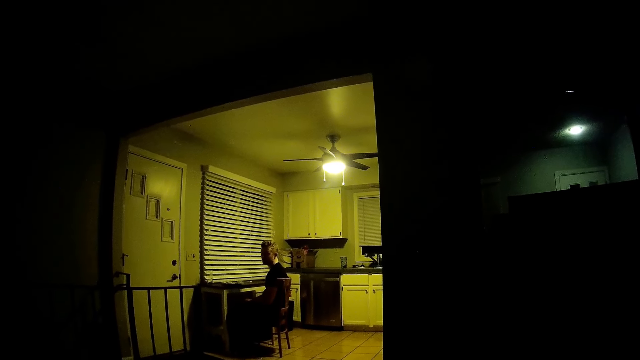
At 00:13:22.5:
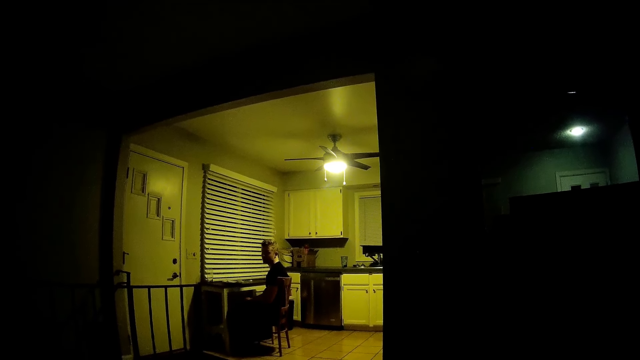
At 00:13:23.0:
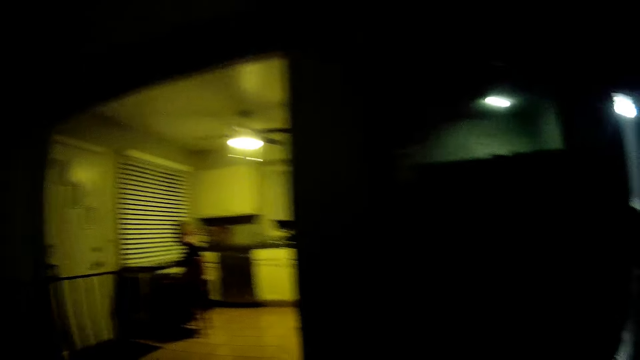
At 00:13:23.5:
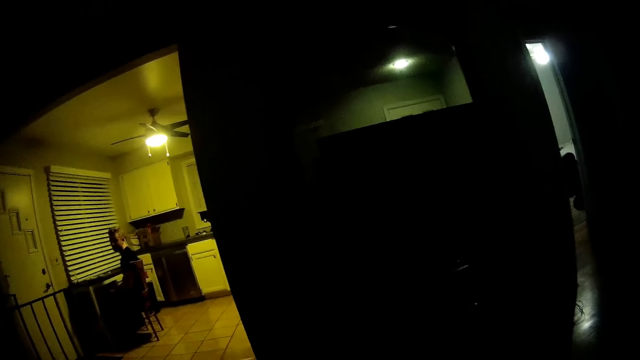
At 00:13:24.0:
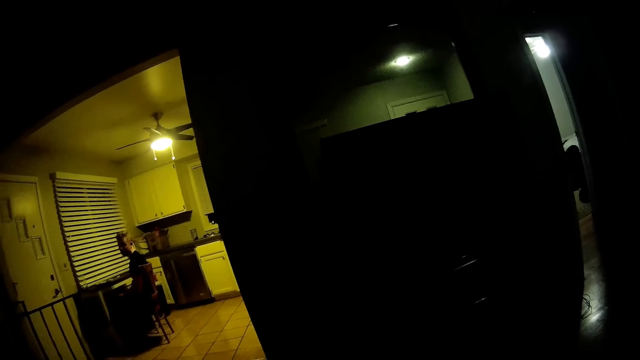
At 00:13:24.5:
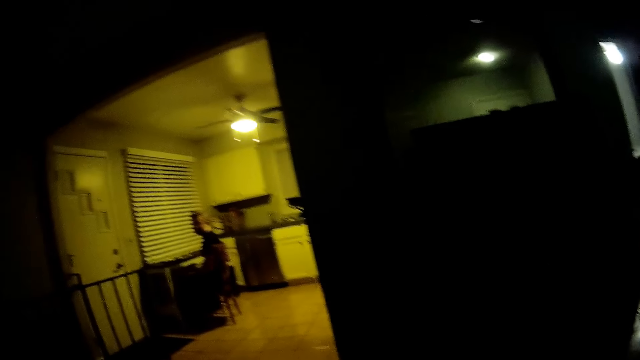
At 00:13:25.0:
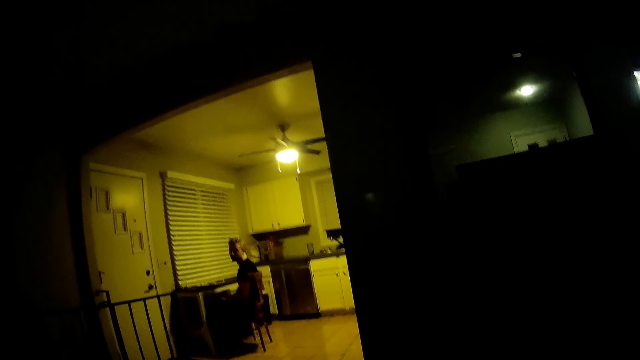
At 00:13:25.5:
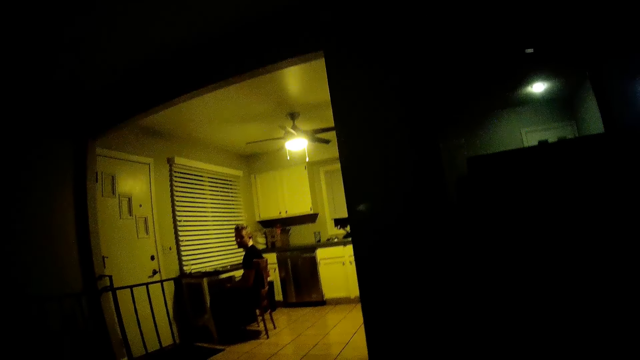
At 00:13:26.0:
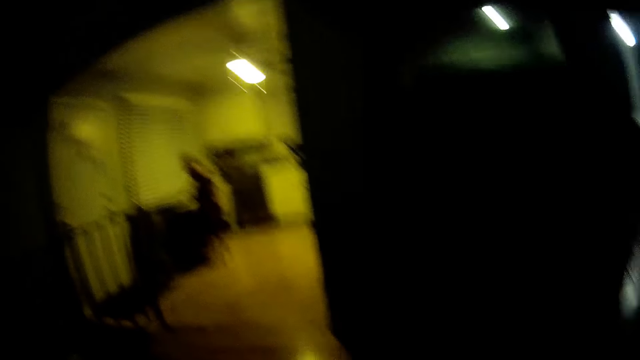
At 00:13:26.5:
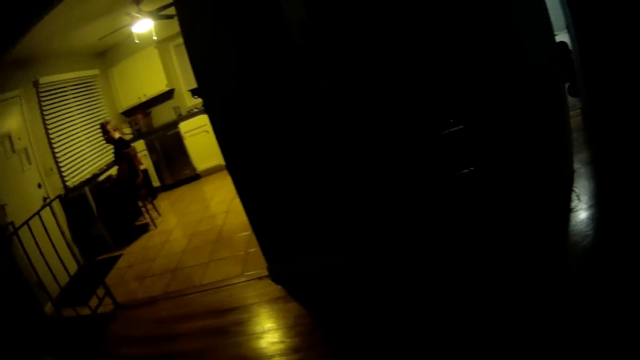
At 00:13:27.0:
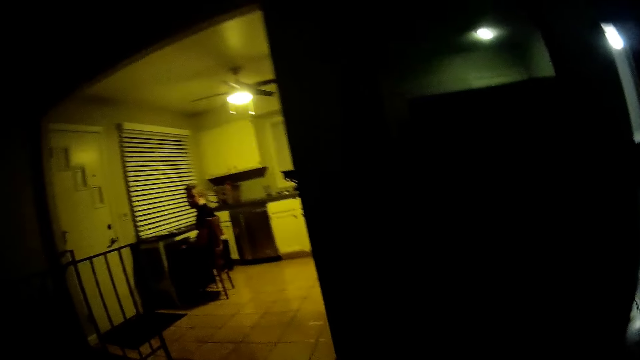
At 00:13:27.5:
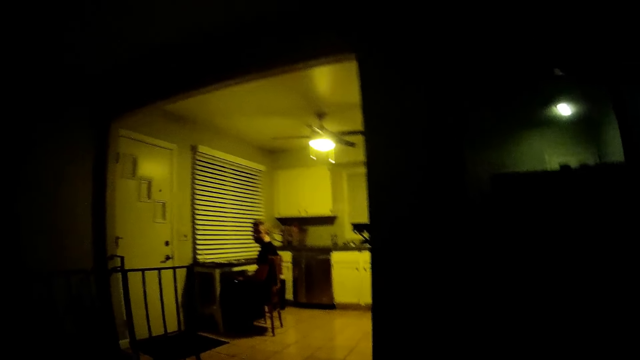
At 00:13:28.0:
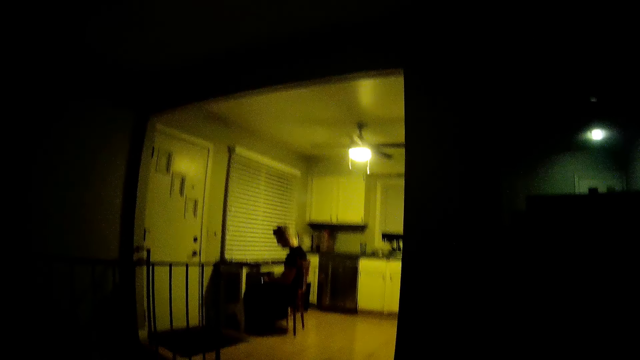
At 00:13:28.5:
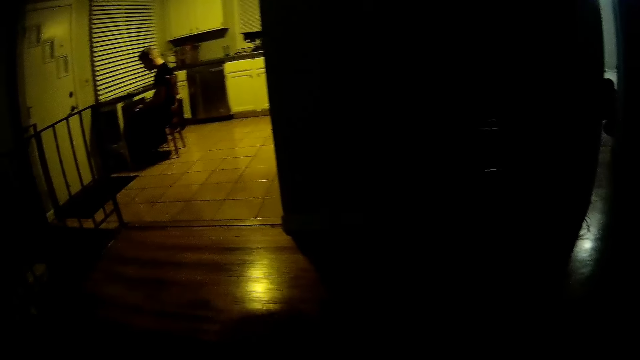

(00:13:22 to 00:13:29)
The camera wearer turns the head right. They stare at a man. They move the head down. They move the head up. The man moves the head down. The camera wearer moves the head down.

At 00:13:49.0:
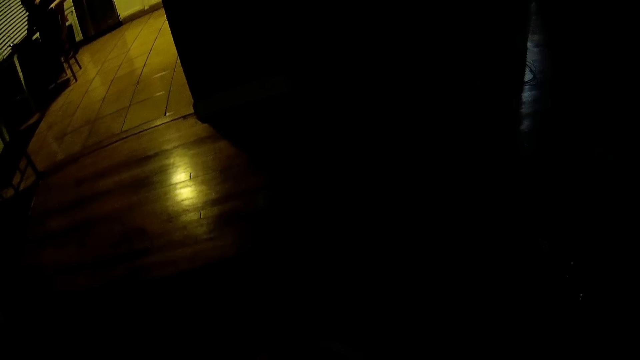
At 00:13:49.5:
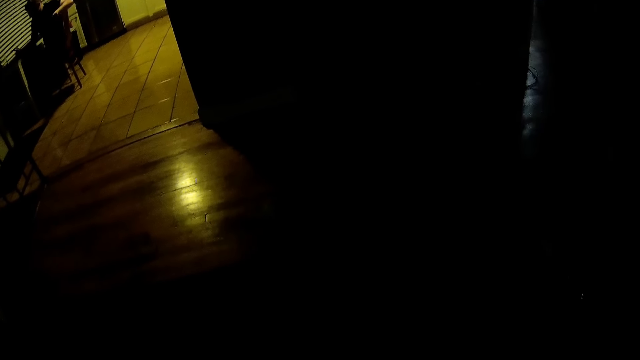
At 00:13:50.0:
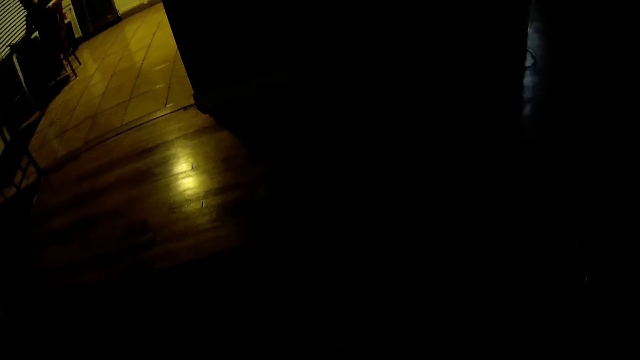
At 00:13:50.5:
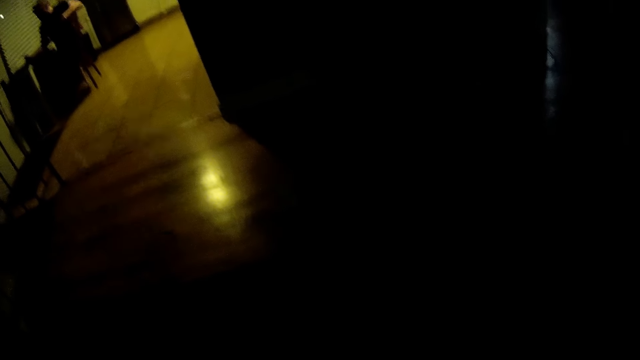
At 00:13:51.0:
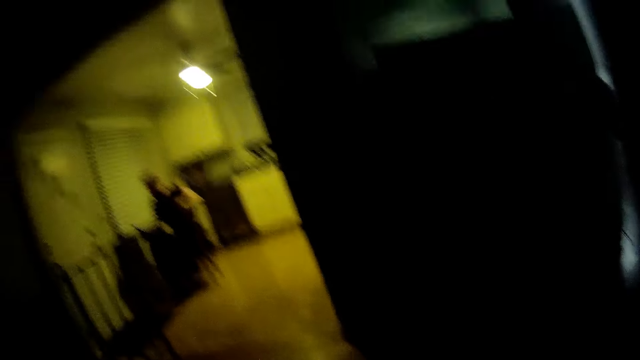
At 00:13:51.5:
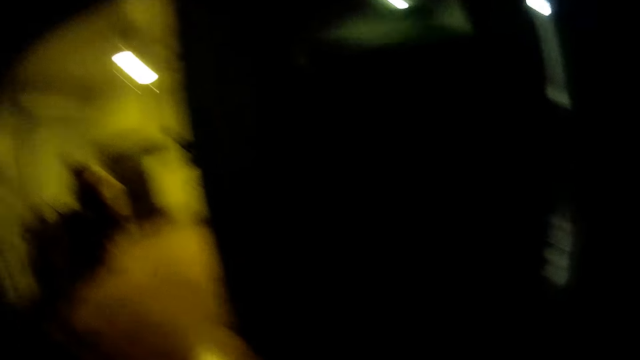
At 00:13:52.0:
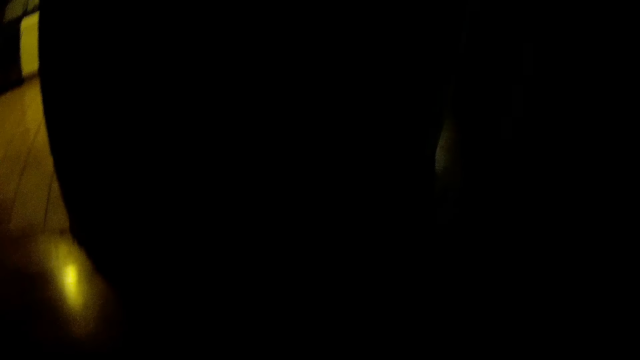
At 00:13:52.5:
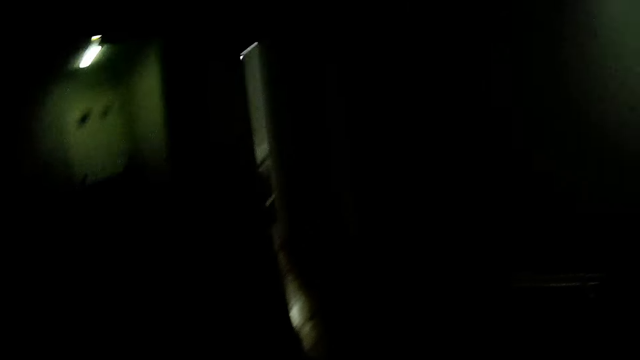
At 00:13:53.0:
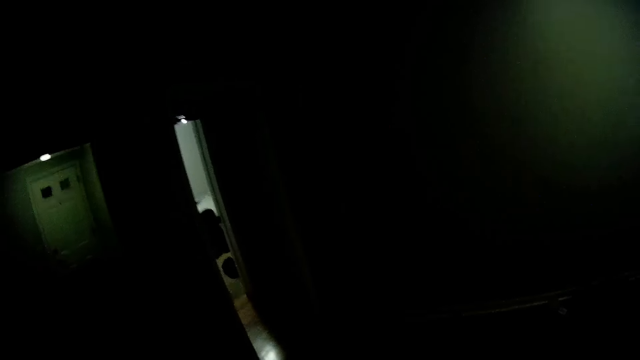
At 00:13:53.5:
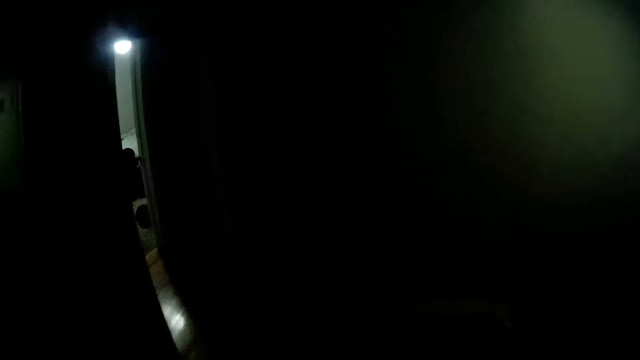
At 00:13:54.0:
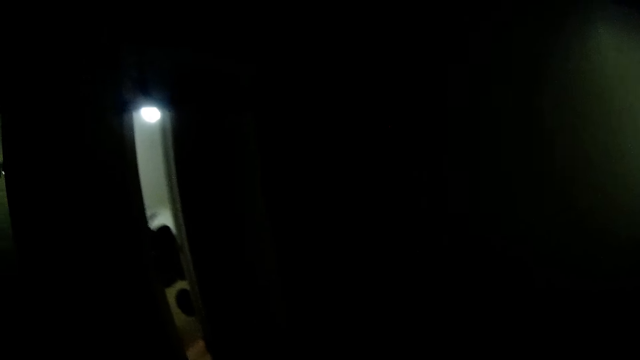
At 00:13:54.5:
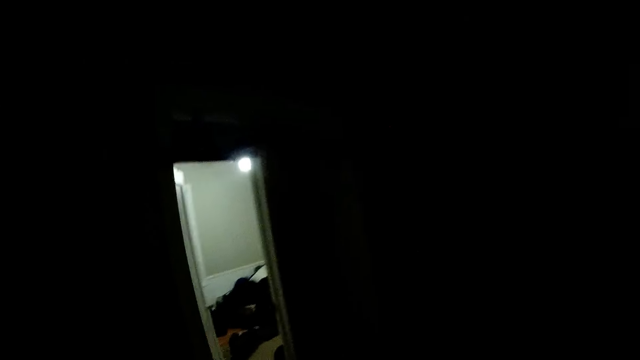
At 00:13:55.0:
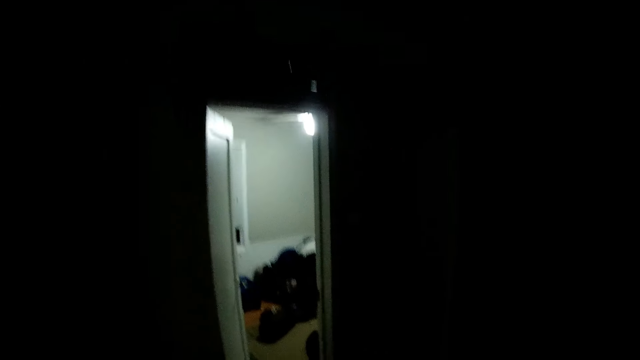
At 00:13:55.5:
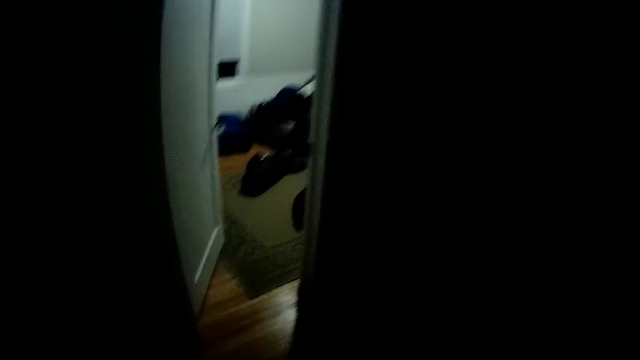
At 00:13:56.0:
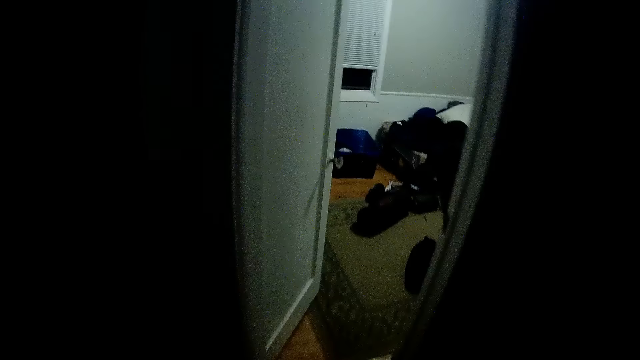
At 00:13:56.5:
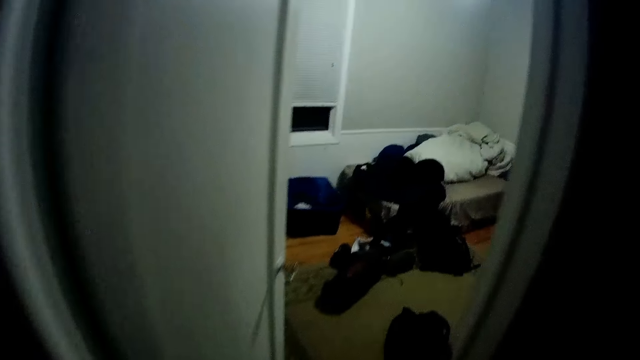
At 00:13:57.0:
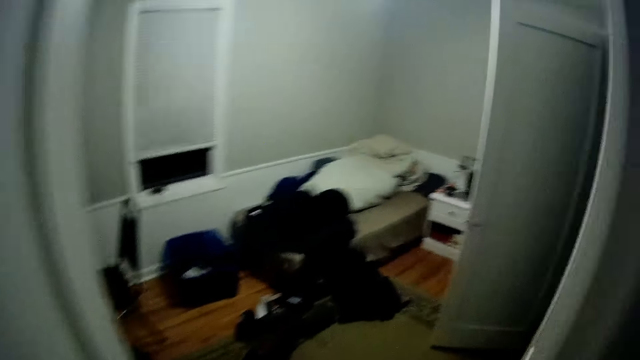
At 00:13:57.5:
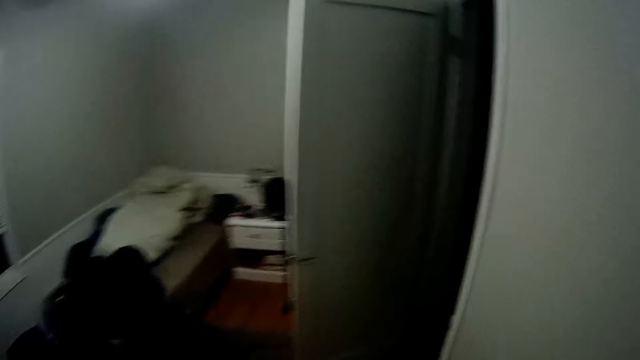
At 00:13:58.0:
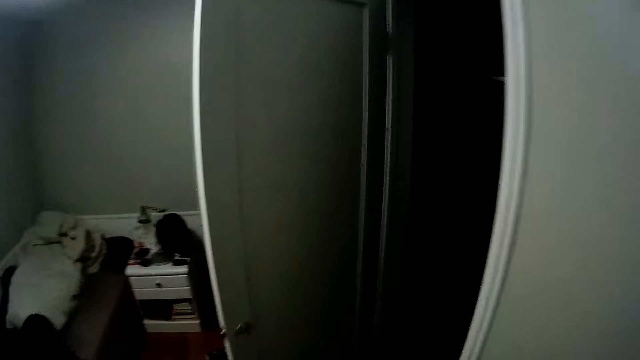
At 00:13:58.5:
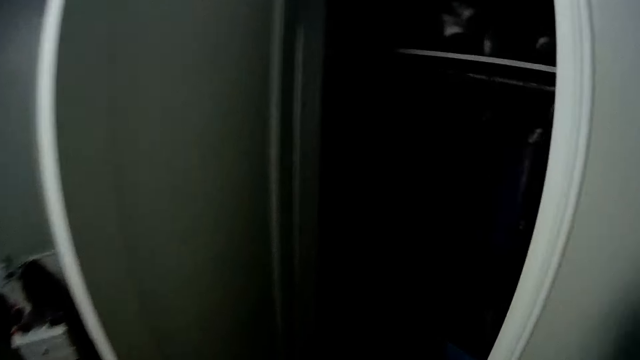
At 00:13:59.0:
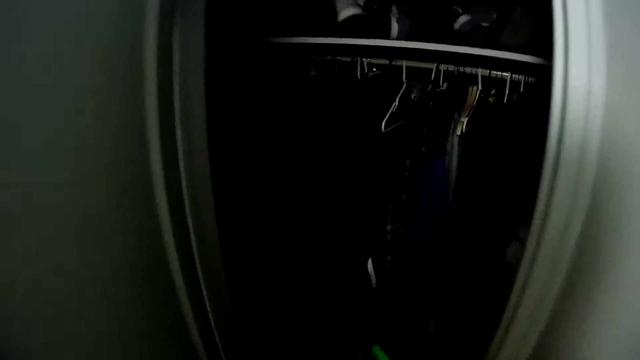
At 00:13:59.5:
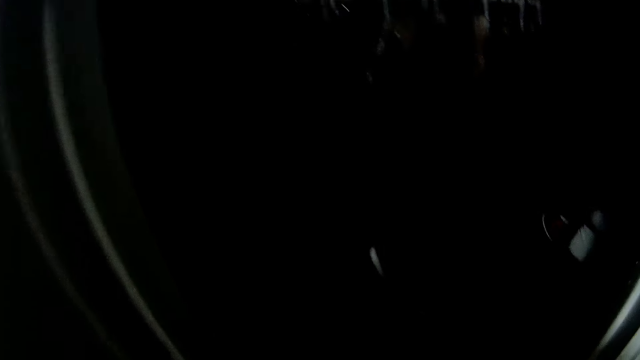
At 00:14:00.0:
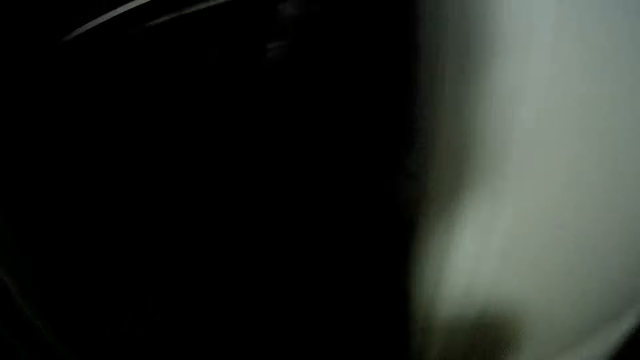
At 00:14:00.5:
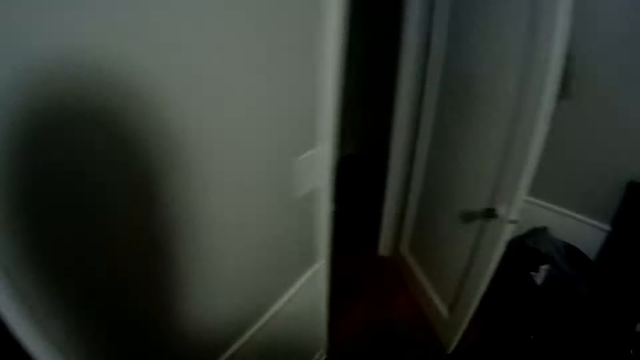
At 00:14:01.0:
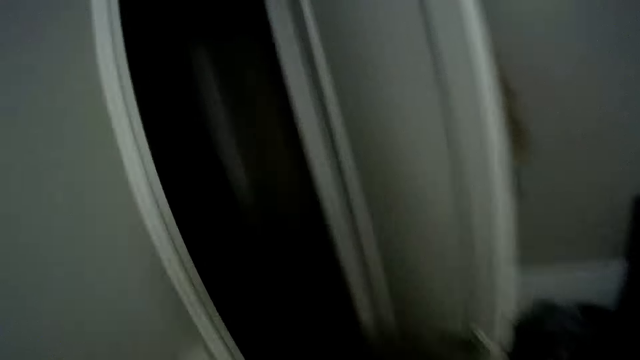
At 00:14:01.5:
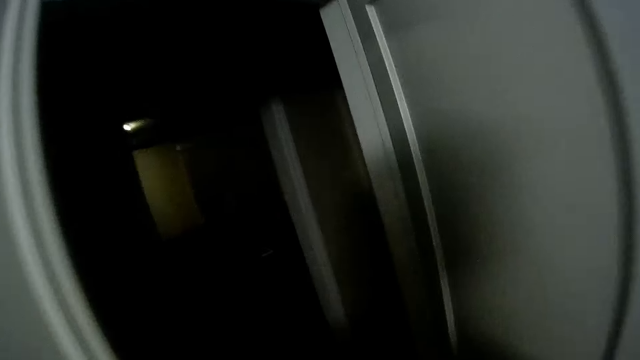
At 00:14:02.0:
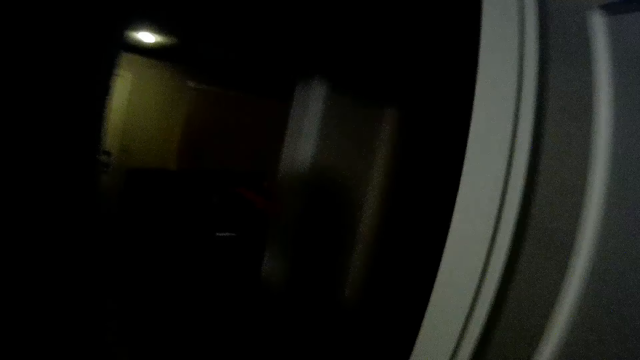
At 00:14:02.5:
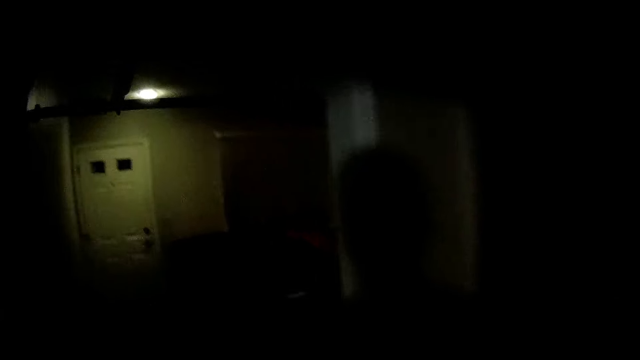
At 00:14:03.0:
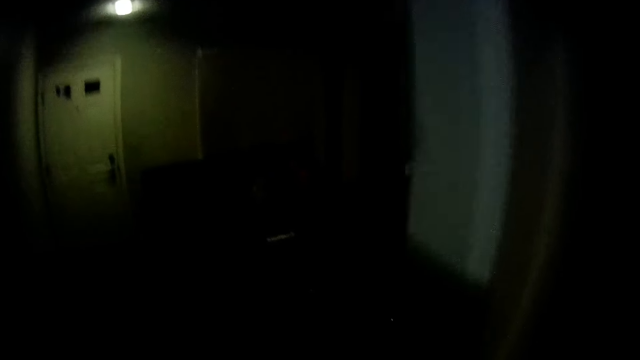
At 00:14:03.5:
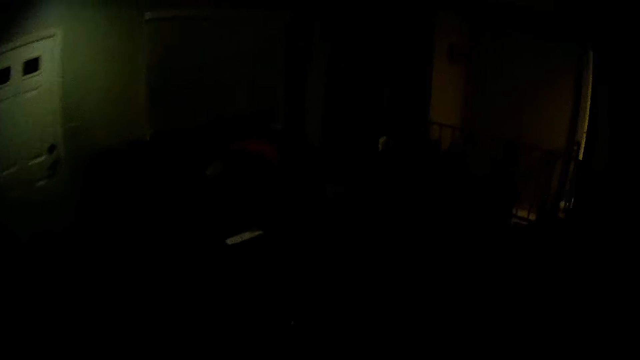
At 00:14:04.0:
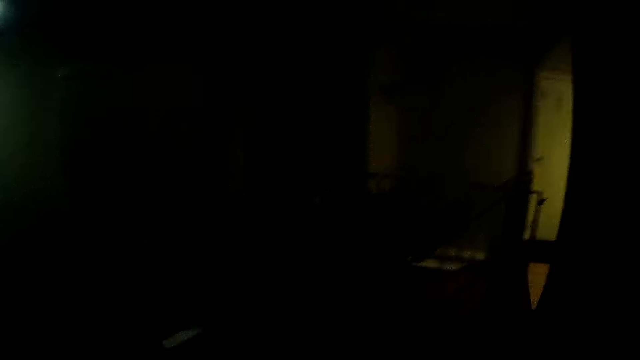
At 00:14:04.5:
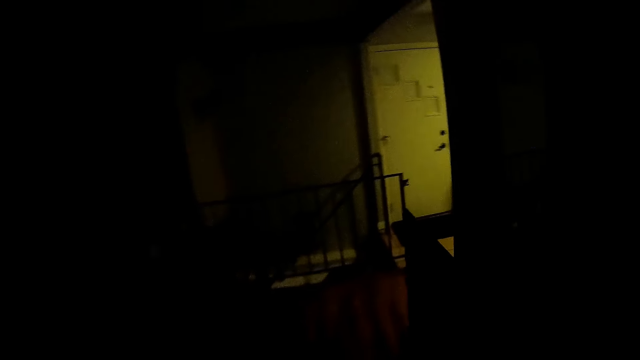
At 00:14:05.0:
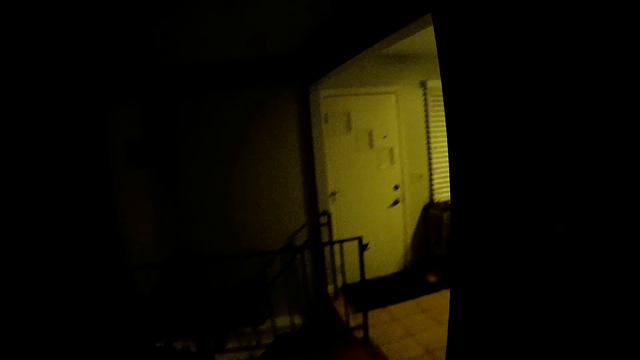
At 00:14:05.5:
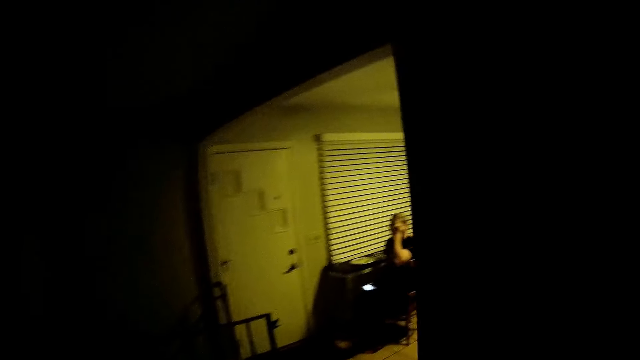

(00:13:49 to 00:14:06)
The camera wearer looks around the room. They walk around on the floor.
